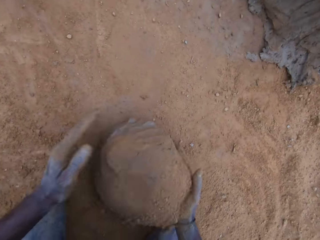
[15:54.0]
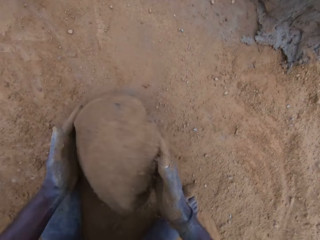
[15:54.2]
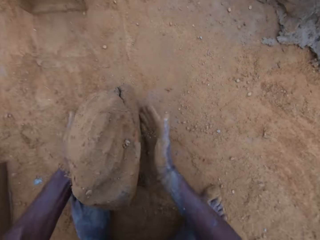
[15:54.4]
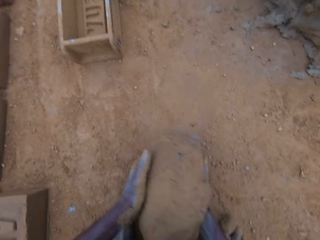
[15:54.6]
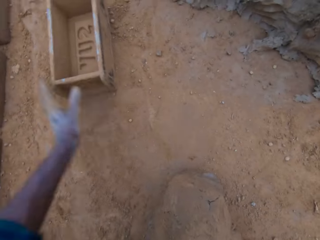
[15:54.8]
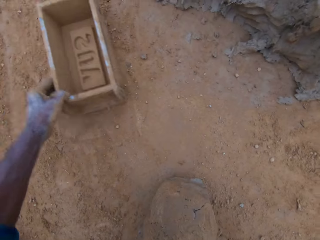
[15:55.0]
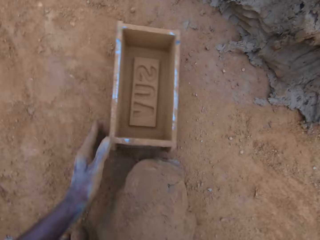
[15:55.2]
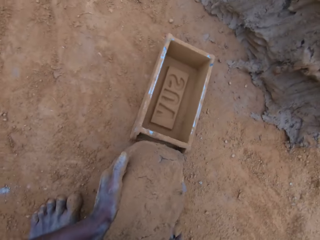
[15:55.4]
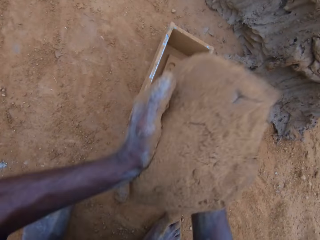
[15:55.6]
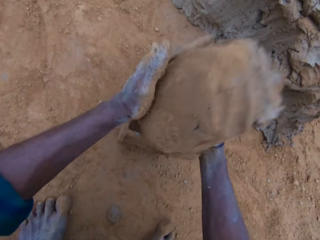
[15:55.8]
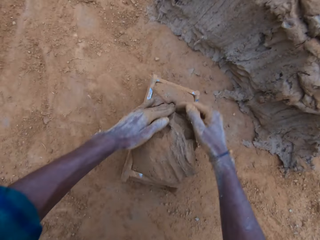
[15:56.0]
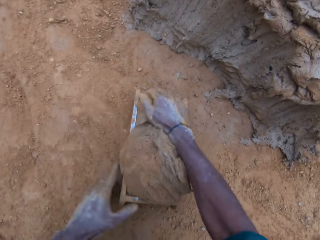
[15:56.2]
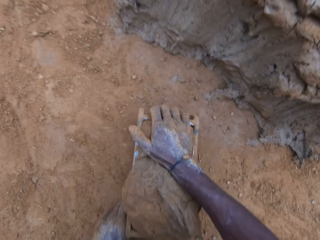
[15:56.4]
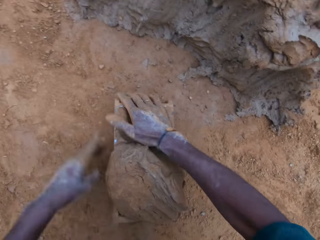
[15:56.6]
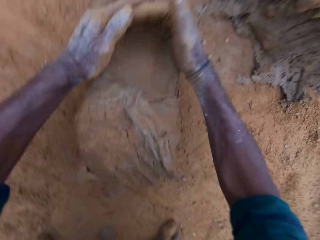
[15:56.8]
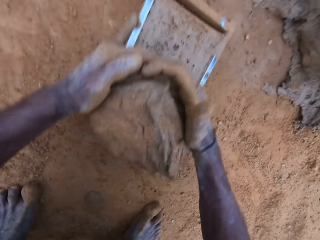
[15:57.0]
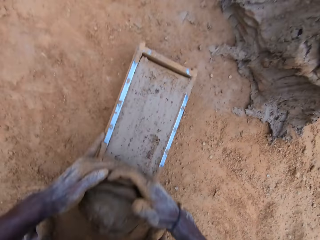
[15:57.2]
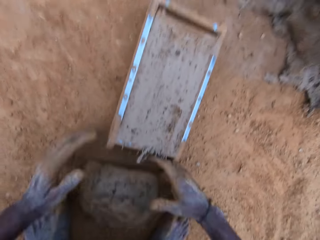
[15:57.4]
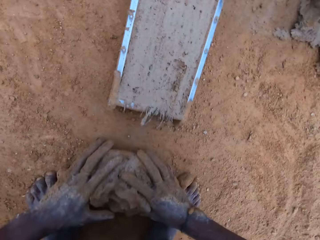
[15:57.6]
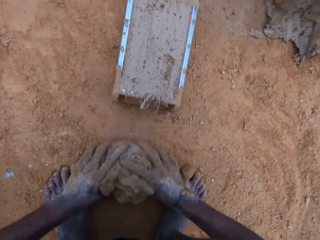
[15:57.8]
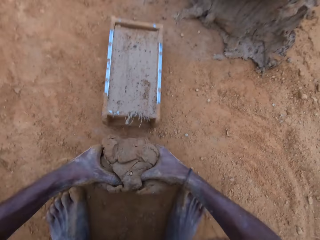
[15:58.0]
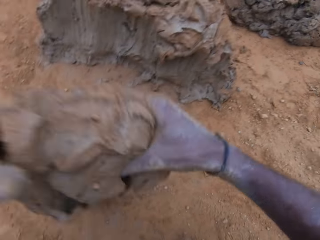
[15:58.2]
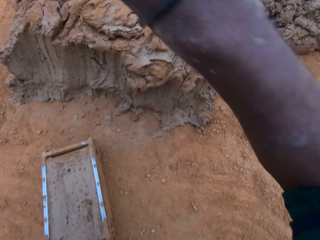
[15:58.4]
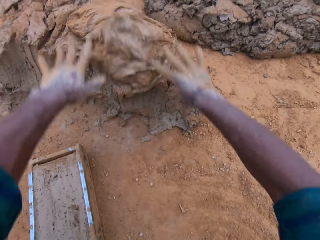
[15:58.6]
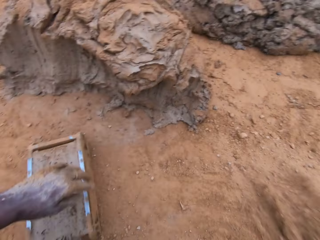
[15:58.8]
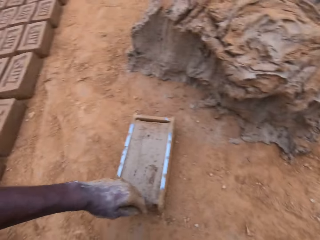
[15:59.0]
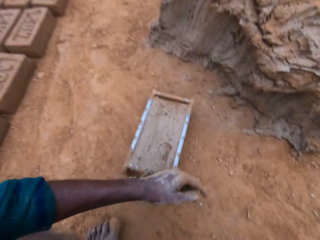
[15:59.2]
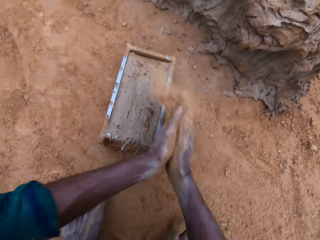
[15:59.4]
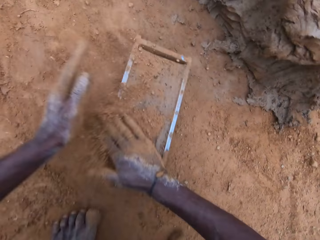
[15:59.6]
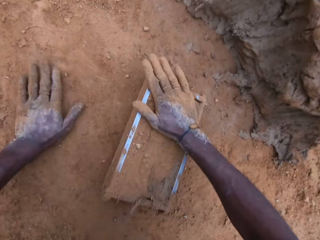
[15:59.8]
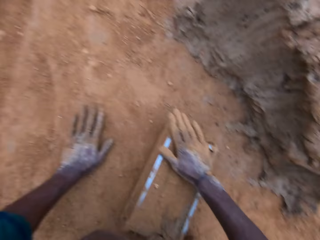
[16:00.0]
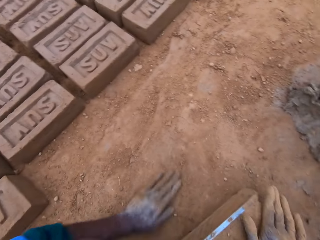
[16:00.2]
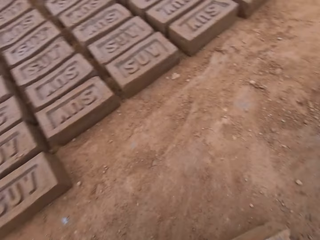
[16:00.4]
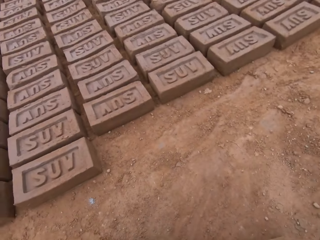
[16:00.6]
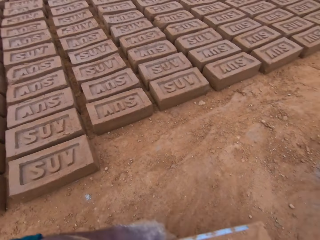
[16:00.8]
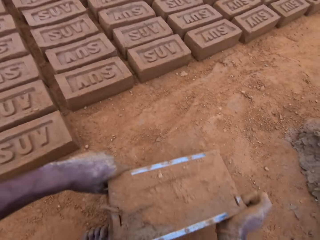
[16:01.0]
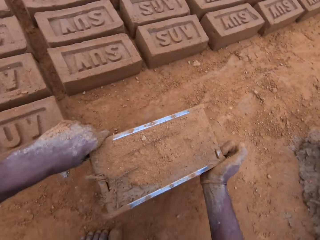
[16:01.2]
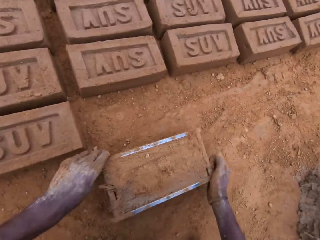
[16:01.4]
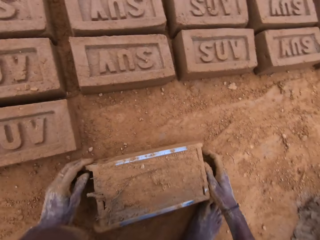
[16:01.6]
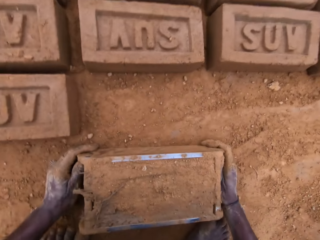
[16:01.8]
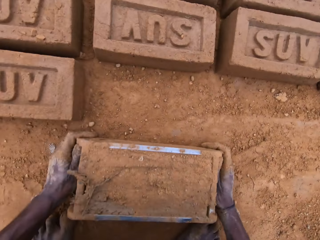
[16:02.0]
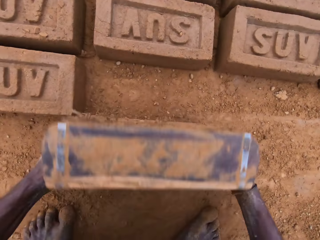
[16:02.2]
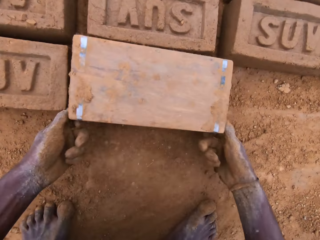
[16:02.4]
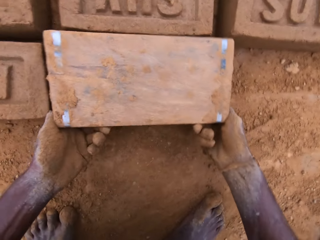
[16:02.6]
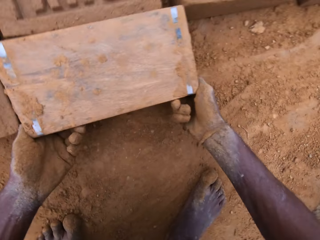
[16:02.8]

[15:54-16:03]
The camera wearer spreads soil on a clay mixture or mortar with hands. He picks up the clay mixture from the ground, moves a wooden brick mold closer on the ground, carries the mortar from the ground, and puts the clay mixture in the wooden brick mold. He levels the mortar in the mold with his hands, scoops the clay mixture from the wooden brick mold, carries the excess mortar on the ground, picks up the clay mixture from the ground, puts down the clay mixture on the ground, and throws the excess mortar. He spreads soil on the clay mixture in the wooden brick mold. He picks up the wooden brick mold from the ground. He puts down the clay mixture from the wooden brick mold on the ground.

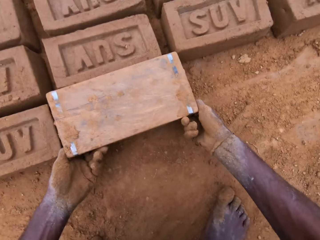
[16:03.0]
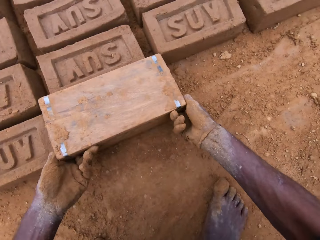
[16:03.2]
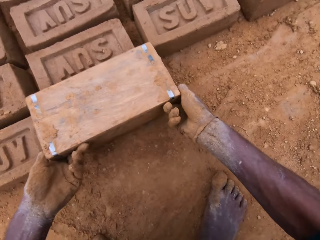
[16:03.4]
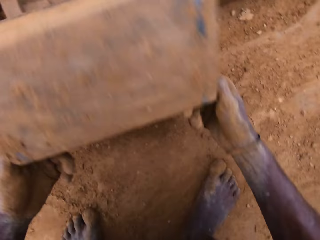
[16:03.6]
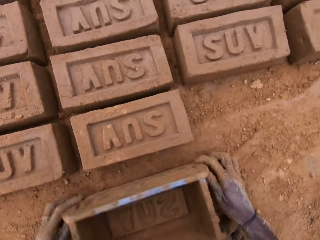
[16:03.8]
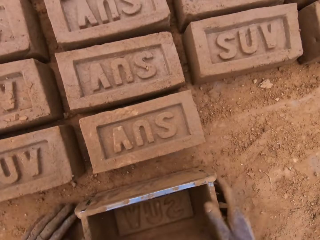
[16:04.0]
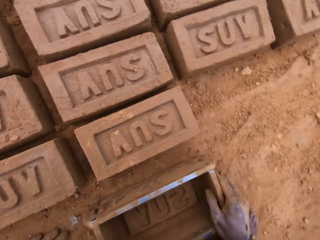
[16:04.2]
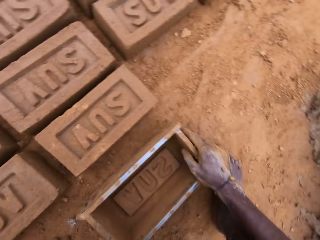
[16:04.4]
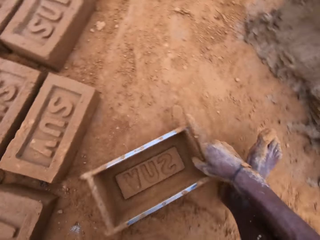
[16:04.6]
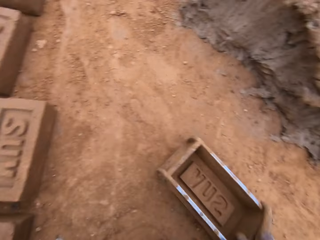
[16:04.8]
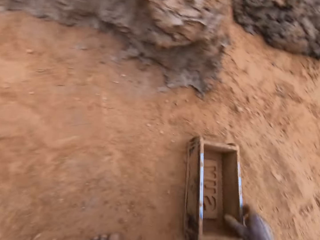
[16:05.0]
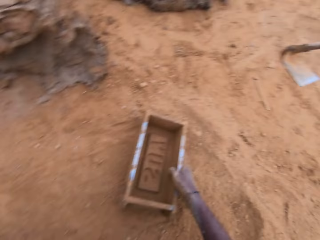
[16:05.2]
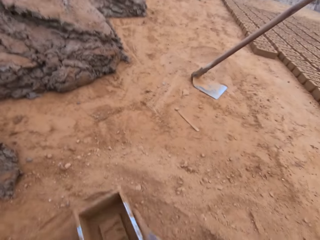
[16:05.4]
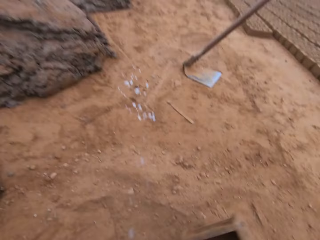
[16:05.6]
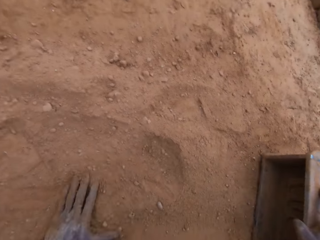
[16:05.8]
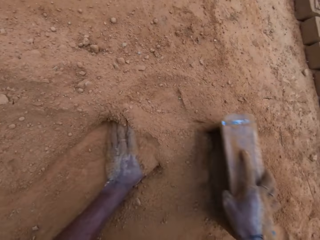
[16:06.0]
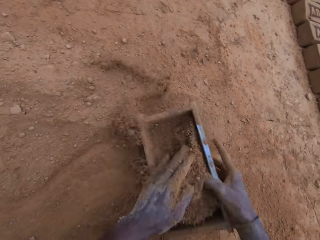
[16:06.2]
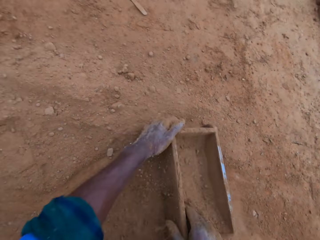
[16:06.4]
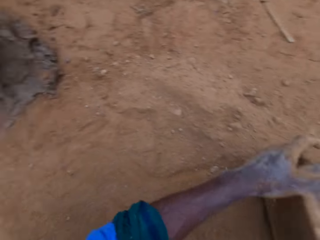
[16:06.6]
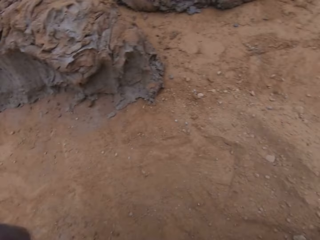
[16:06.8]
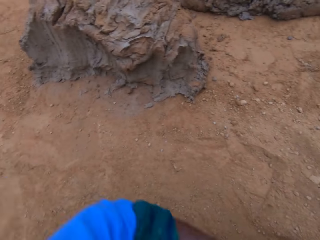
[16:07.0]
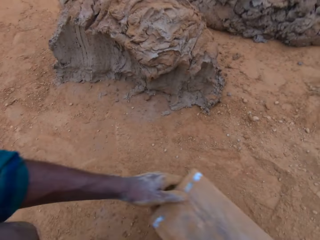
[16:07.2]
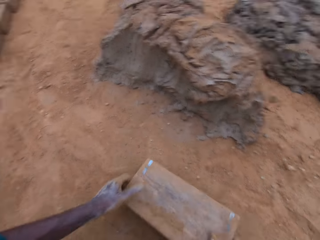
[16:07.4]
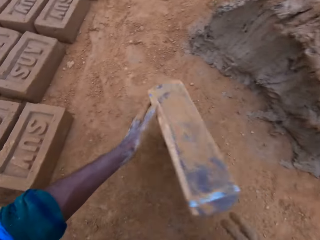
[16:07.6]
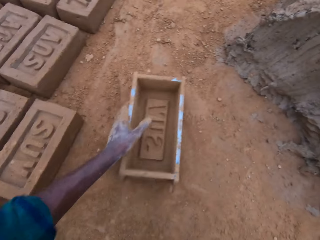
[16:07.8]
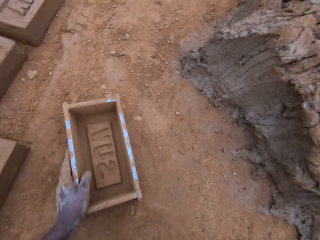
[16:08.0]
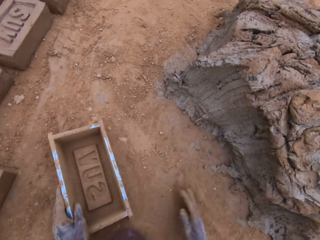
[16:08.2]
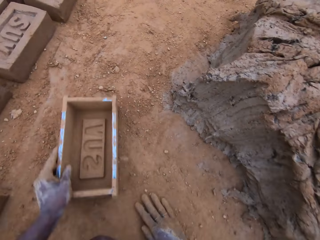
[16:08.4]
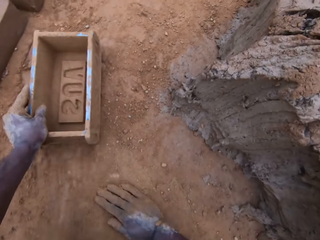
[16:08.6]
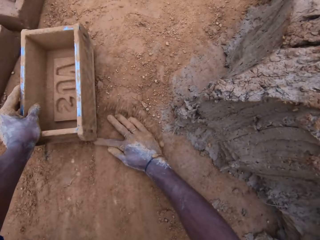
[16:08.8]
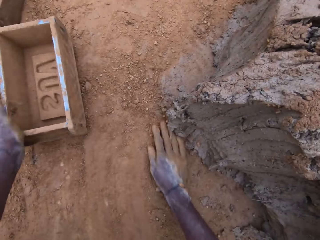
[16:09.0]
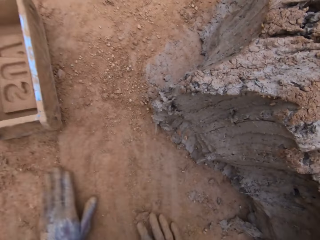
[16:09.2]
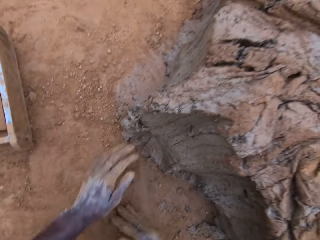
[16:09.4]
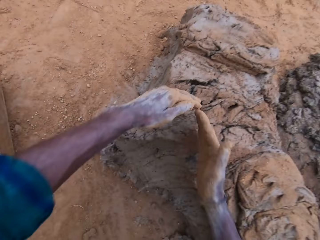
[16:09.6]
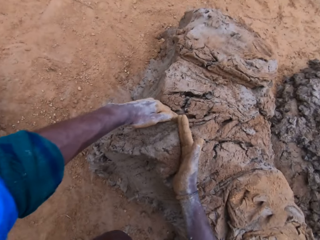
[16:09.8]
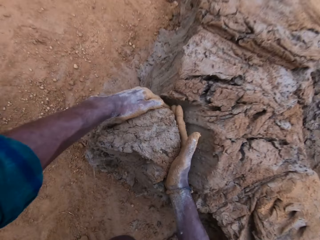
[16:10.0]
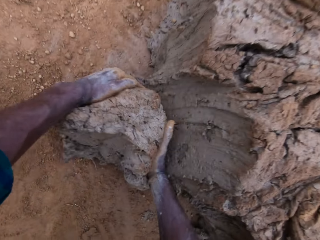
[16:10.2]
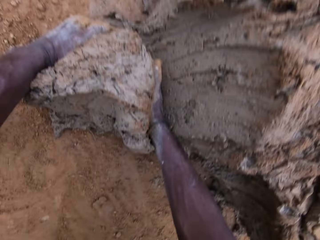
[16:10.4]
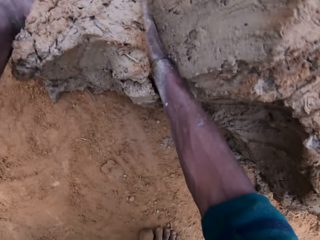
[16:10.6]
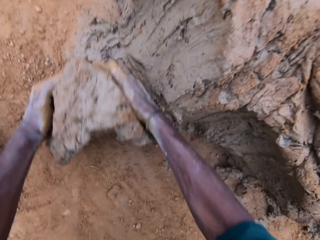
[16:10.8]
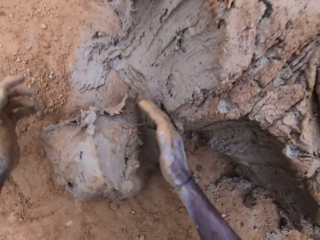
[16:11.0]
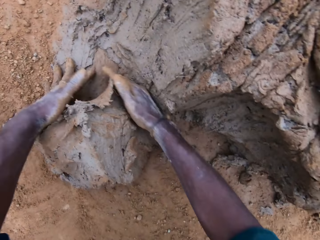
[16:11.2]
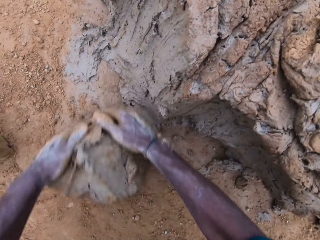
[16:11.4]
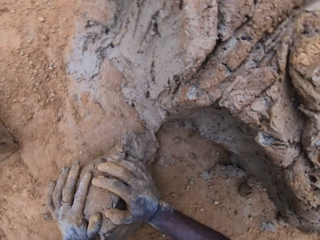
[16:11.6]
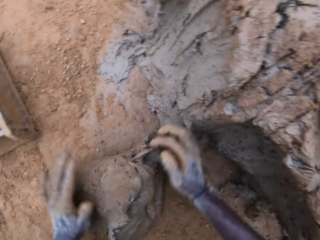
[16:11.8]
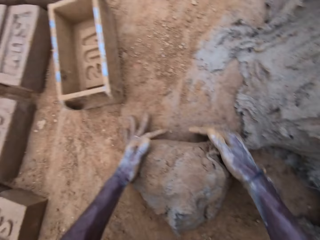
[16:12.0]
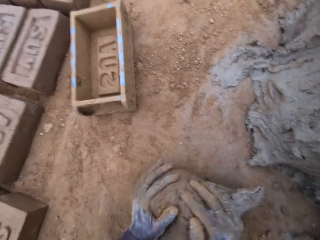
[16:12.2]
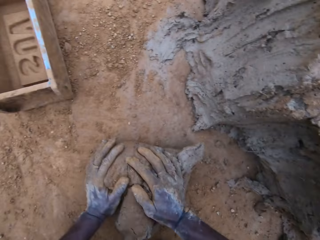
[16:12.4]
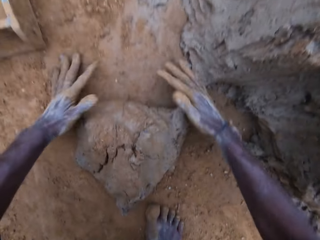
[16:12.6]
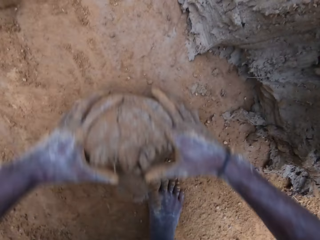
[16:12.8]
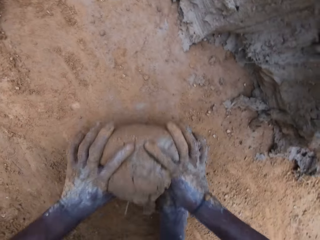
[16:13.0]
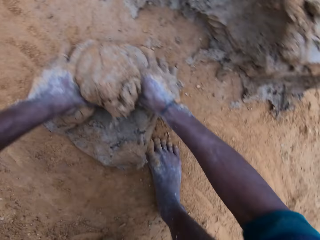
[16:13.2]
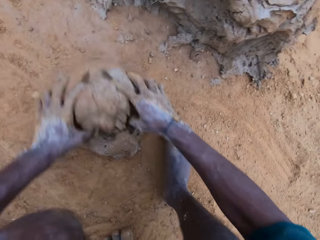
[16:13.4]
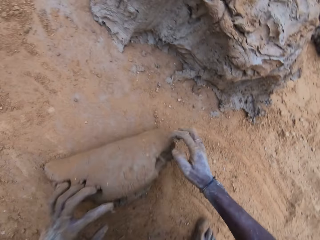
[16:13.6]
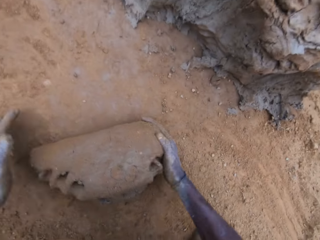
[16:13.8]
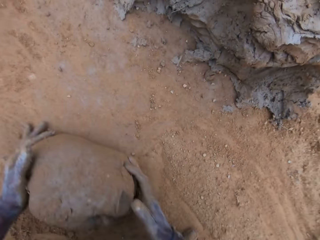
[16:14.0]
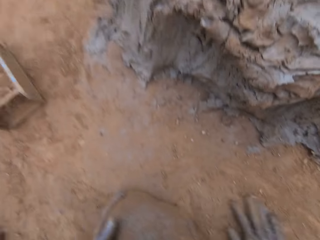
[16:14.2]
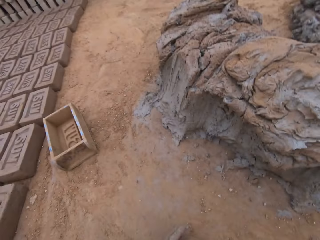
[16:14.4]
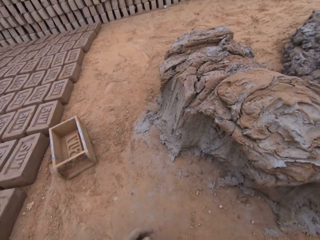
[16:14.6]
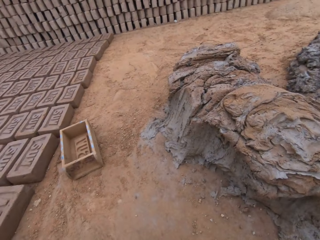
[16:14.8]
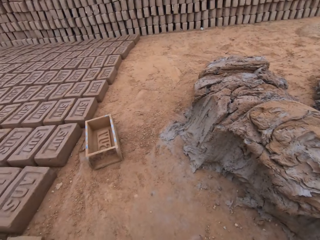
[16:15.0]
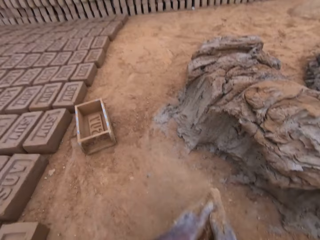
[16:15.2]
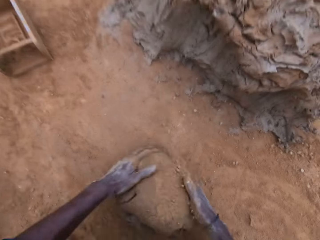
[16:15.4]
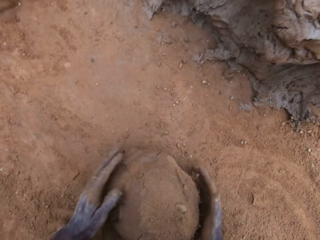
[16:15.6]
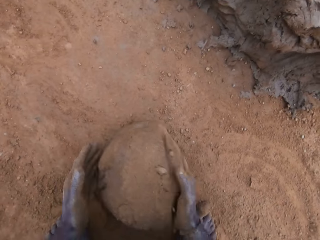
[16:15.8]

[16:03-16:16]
The camera wearer turns the mold upside down. He retrieves the mold, puts down the wooden brick mold on the ground, and moves the wooden brick mold on the ground. He puts down soil in the wooden brick mold. He flips the wooden brick mold on the ground. He puts down the empty wooden brick mold on the ground. He rubs his hand in the ground. He spreads soil on the ground. He cuts a clay mixture with hands. He scoops mortar with his hands. He molds the clay mixture with hands. He mixes the mortar on the ground.
